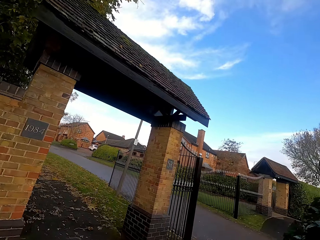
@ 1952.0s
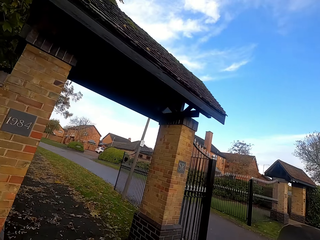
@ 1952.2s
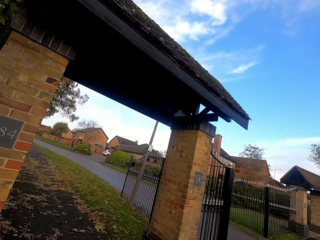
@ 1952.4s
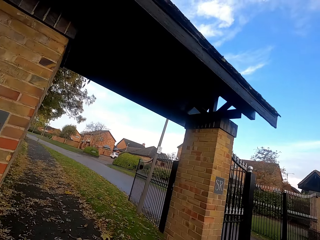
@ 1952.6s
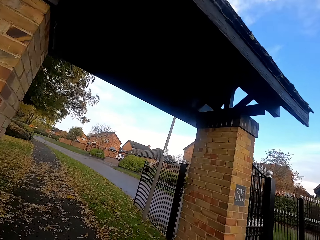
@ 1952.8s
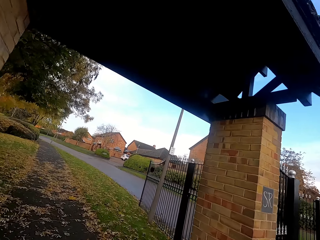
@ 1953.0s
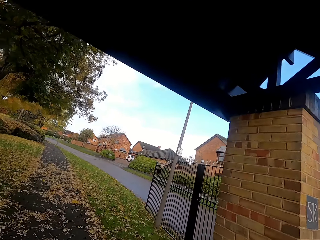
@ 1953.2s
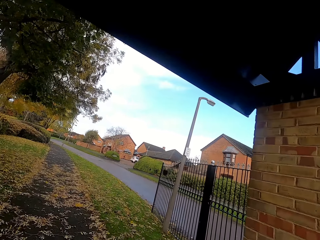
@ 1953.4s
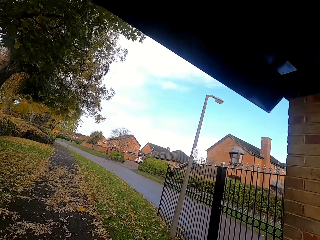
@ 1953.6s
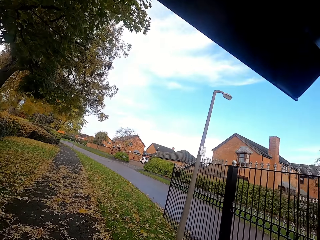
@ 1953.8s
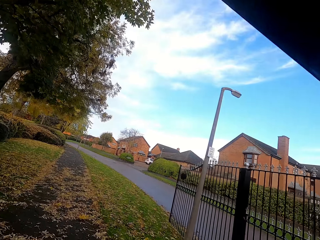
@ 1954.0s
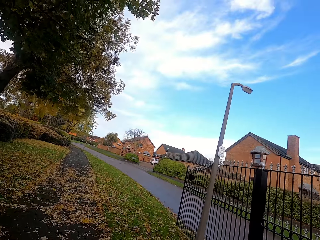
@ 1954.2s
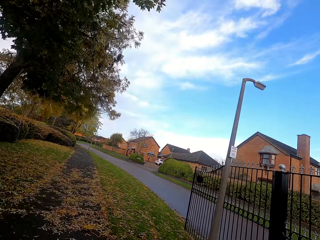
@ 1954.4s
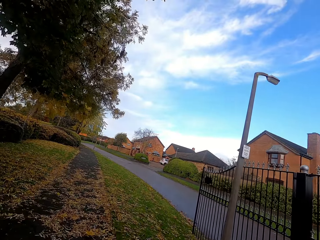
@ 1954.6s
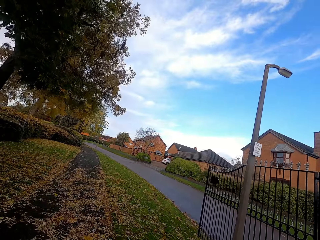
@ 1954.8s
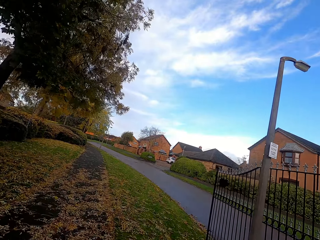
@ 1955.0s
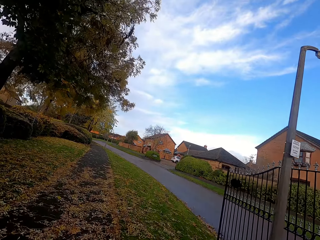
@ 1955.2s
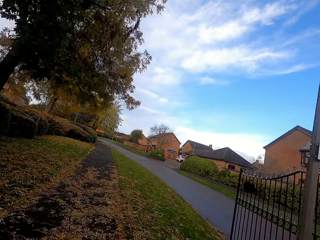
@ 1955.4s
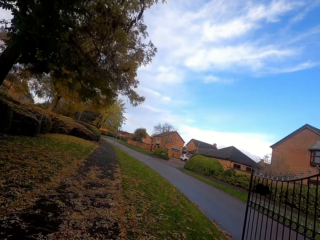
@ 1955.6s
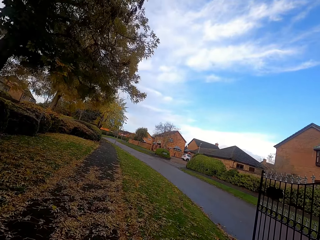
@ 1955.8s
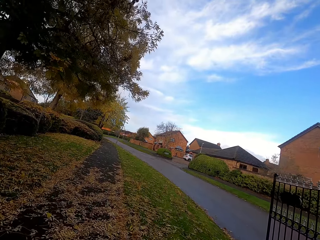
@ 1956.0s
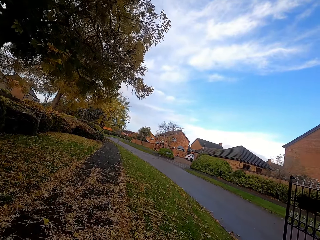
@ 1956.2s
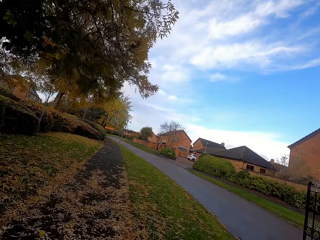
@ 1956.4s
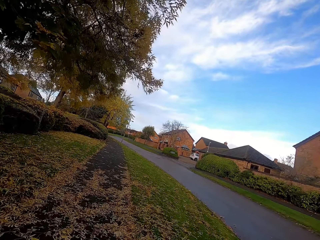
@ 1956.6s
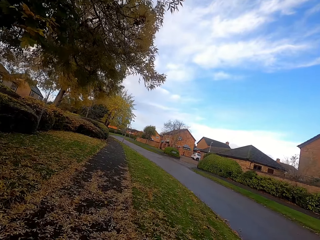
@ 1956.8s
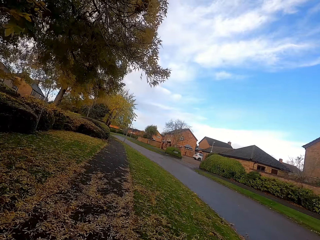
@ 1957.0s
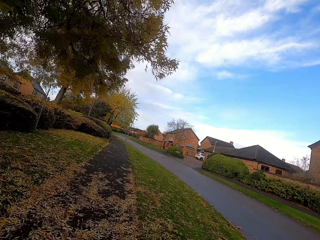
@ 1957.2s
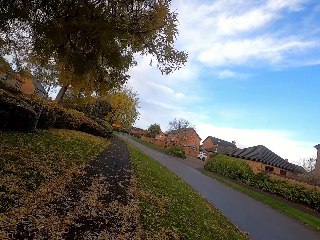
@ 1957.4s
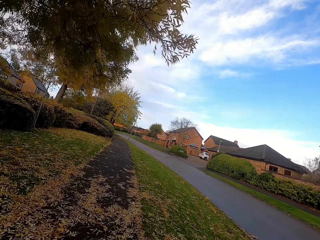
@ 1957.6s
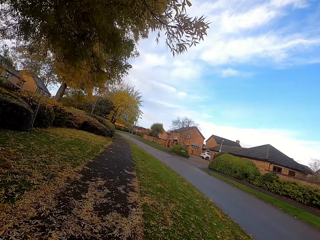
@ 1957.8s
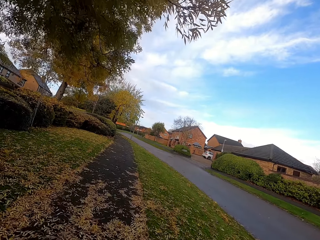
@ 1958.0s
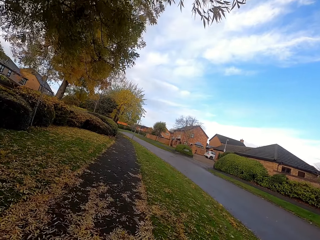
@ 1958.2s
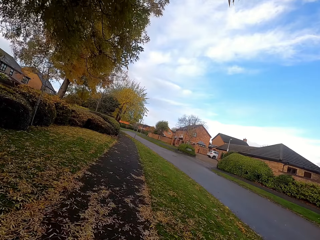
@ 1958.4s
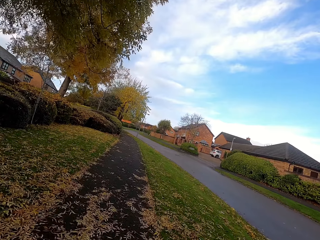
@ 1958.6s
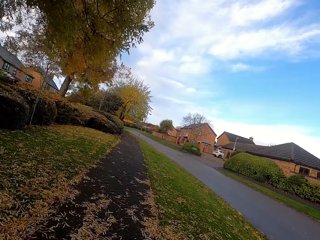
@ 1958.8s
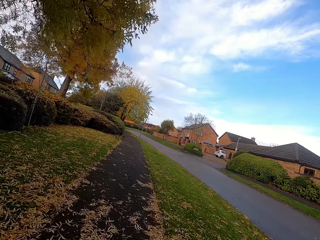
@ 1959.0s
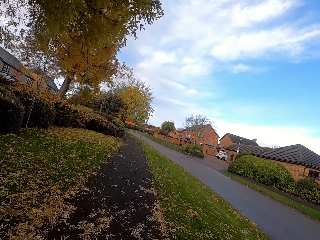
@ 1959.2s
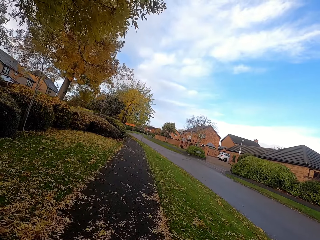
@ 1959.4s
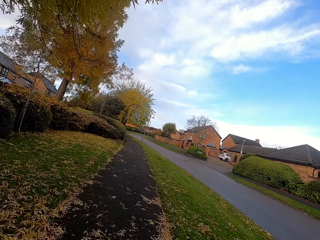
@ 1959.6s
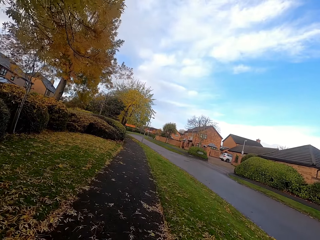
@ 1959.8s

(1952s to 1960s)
The camera wearer walks on the road.

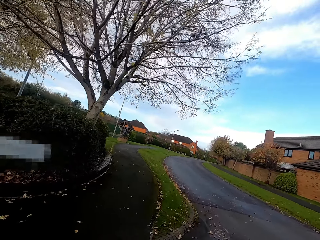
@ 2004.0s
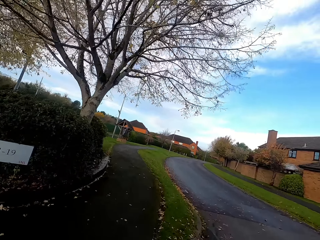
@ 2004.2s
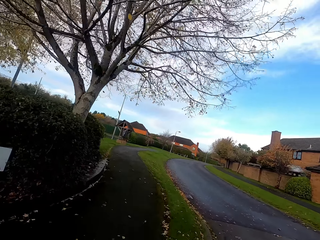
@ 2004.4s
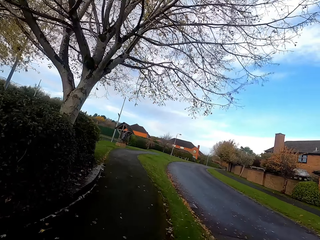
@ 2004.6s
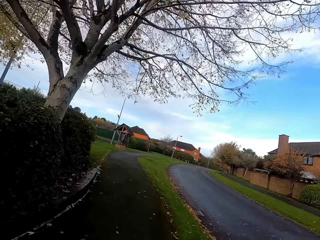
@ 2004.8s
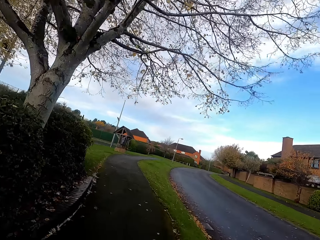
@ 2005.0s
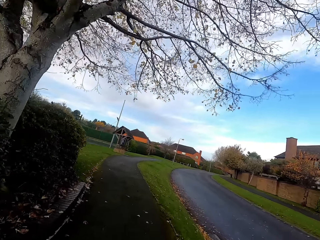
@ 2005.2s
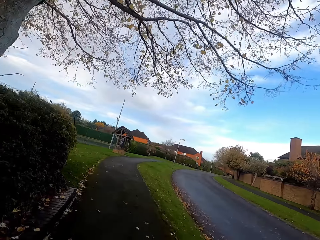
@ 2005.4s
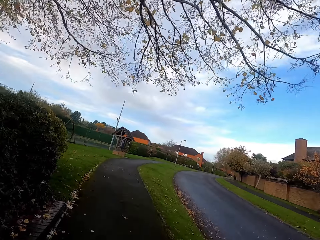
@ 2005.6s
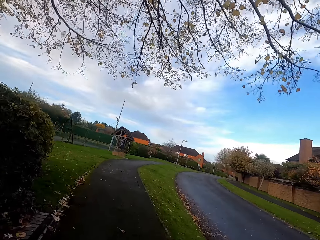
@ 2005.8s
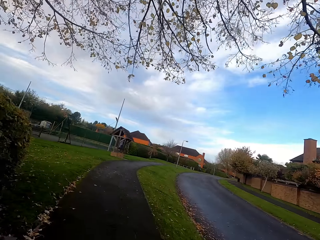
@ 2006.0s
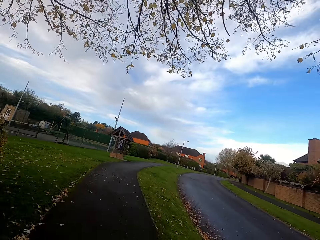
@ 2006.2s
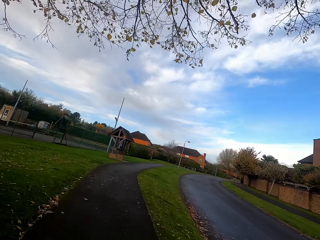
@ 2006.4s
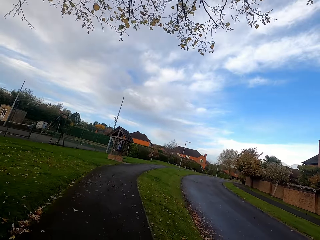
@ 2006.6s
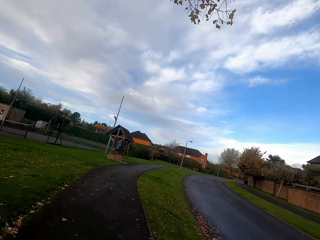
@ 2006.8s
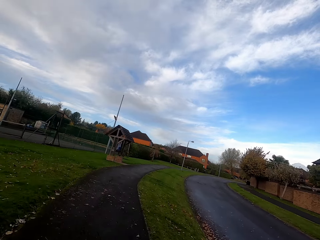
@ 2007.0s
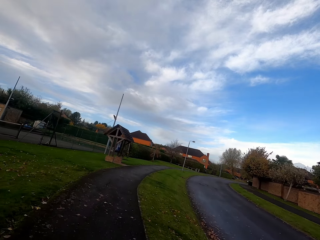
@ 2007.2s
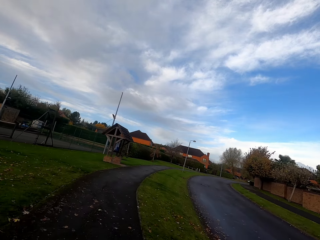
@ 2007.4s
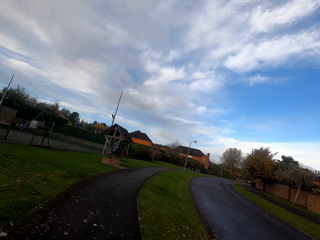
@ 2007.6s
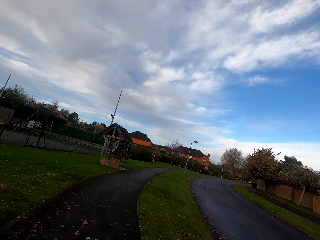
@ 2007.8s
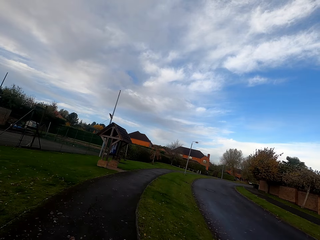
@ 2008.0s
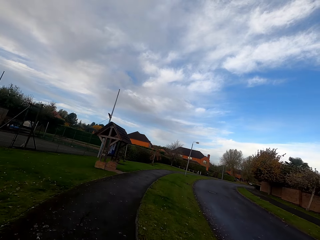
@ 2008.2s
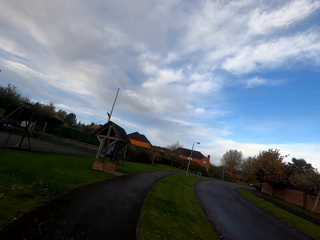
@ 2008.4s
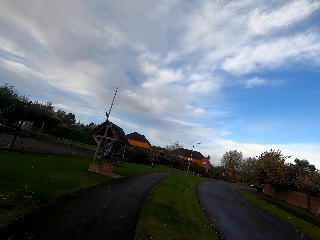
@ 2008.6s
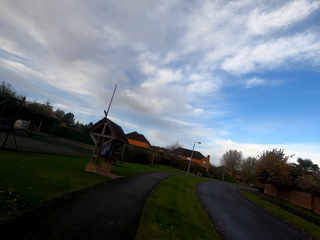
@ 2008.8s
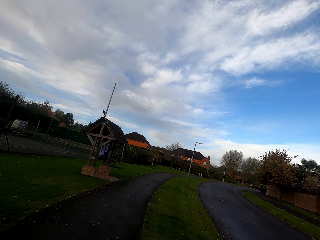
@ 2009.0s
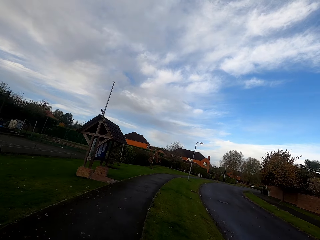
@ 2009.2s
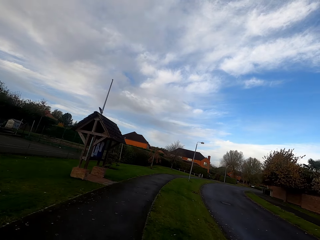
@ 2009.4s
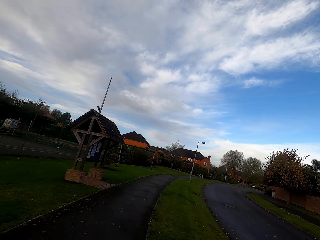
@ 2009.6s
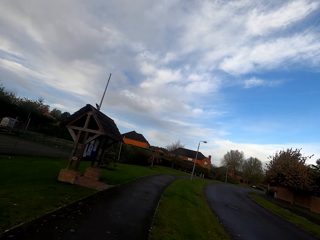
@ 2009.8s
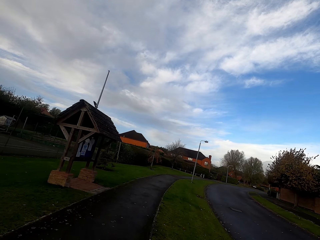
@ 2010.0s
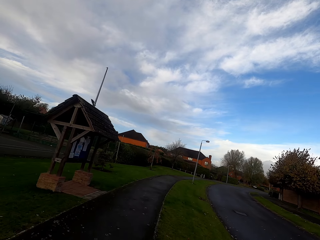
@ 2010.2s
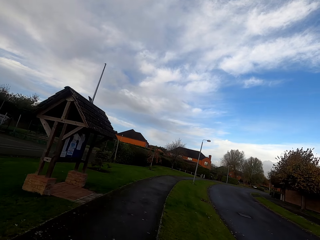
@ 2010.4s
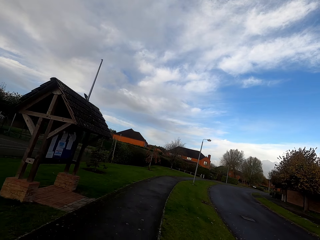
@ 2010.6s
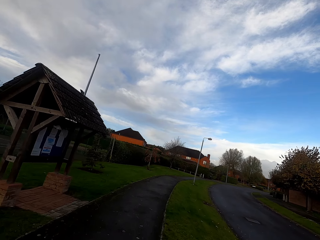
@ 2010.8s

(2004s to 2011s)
The camera wearer runs on the road.

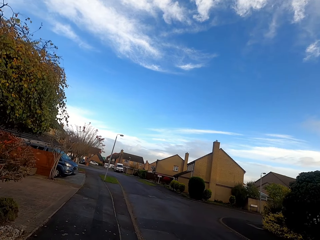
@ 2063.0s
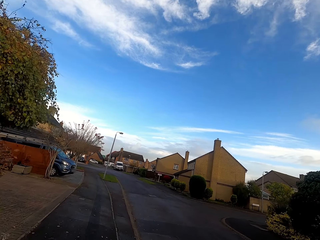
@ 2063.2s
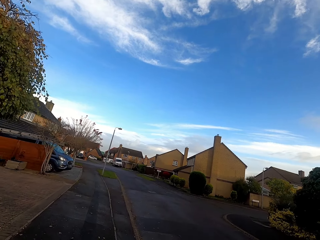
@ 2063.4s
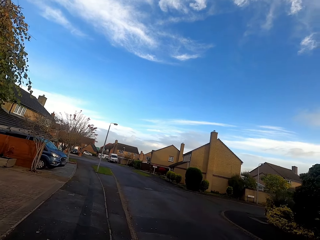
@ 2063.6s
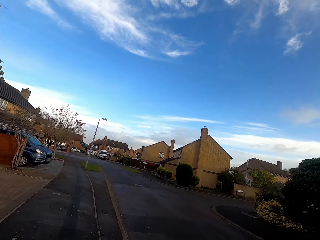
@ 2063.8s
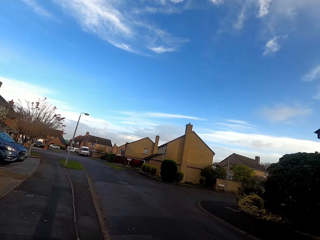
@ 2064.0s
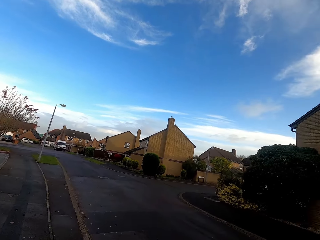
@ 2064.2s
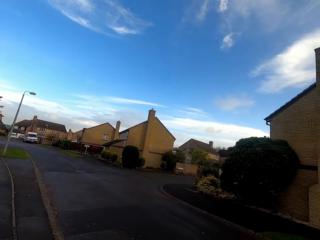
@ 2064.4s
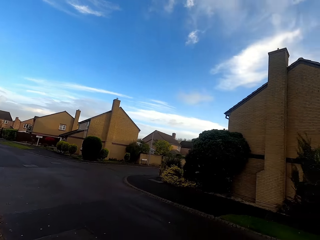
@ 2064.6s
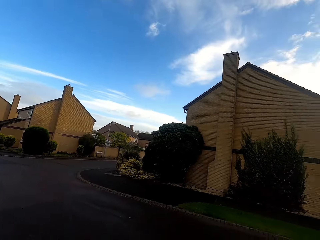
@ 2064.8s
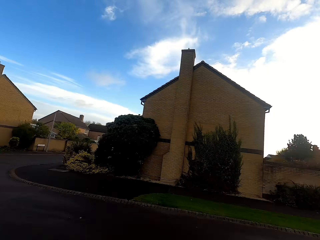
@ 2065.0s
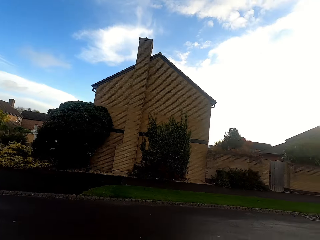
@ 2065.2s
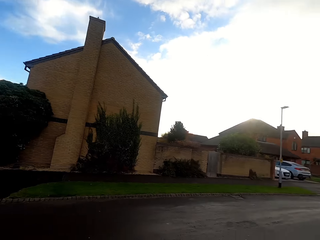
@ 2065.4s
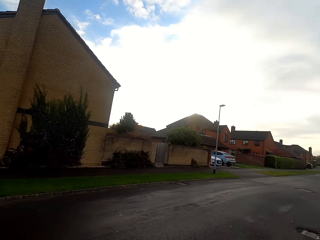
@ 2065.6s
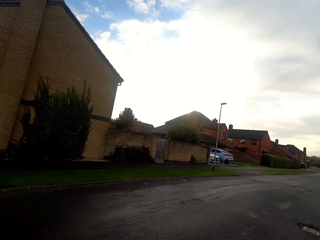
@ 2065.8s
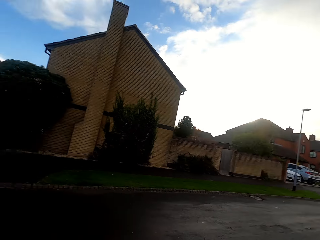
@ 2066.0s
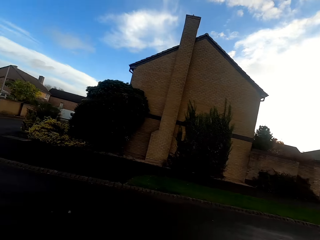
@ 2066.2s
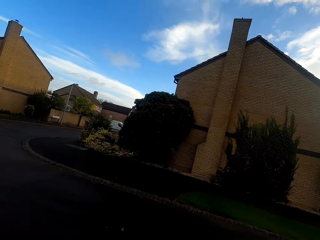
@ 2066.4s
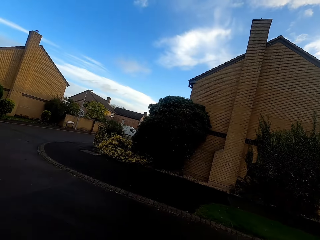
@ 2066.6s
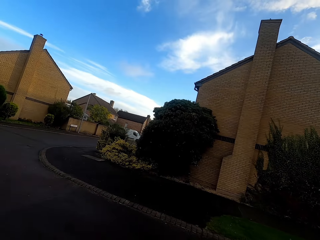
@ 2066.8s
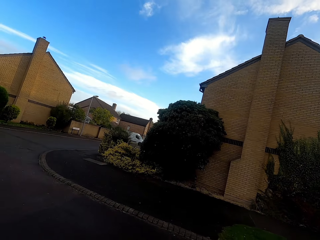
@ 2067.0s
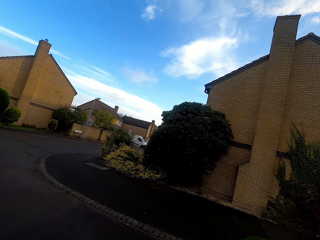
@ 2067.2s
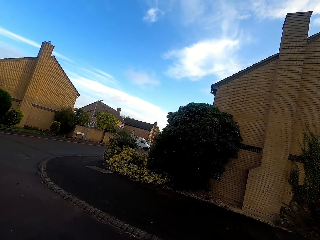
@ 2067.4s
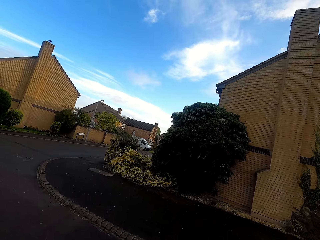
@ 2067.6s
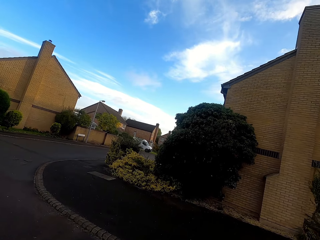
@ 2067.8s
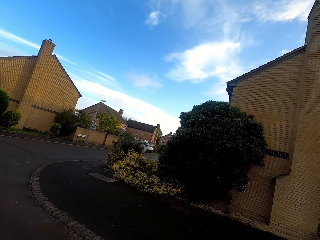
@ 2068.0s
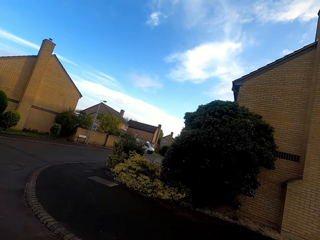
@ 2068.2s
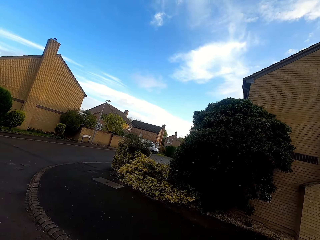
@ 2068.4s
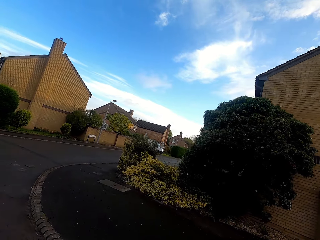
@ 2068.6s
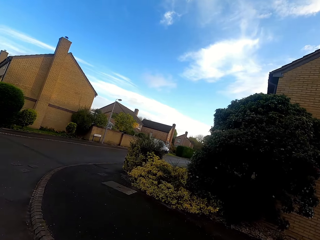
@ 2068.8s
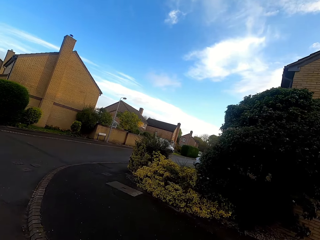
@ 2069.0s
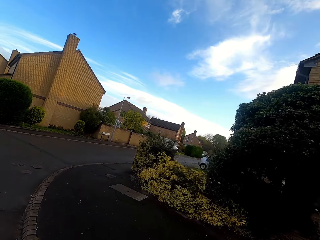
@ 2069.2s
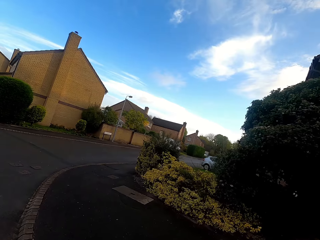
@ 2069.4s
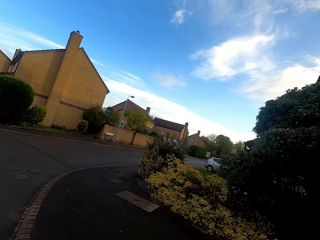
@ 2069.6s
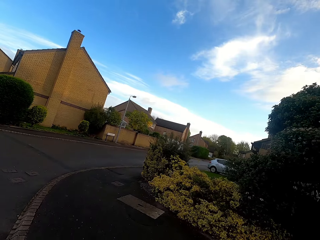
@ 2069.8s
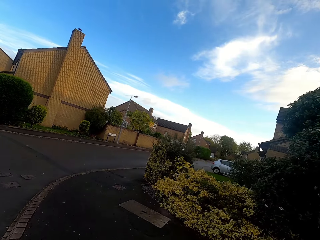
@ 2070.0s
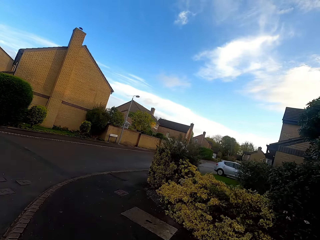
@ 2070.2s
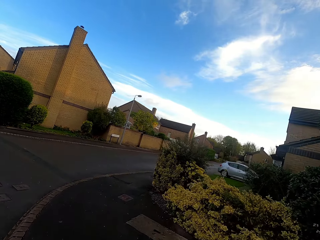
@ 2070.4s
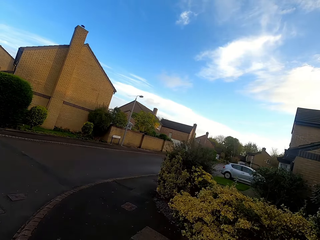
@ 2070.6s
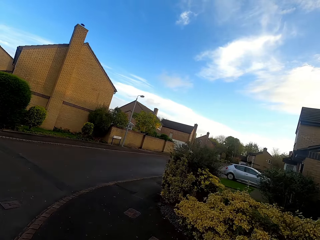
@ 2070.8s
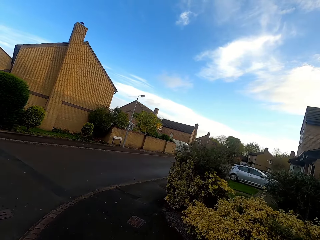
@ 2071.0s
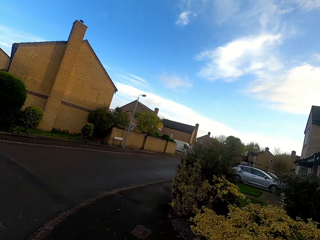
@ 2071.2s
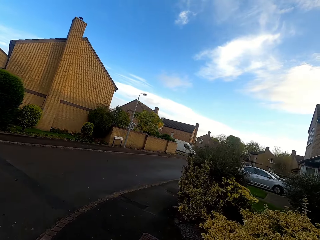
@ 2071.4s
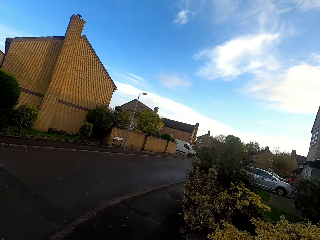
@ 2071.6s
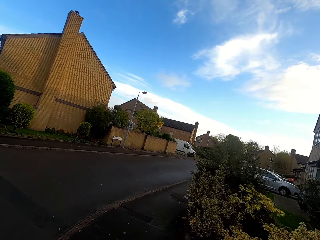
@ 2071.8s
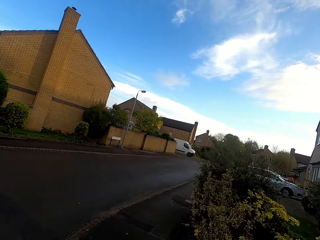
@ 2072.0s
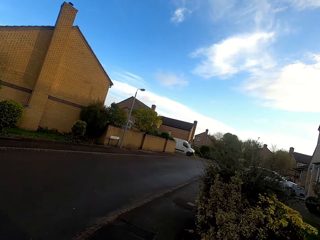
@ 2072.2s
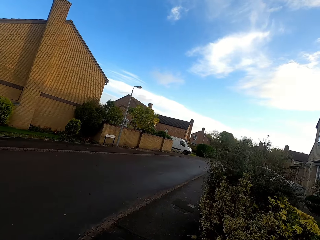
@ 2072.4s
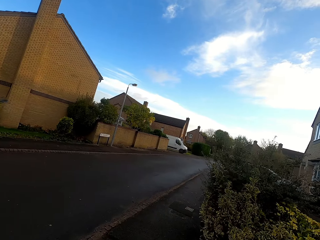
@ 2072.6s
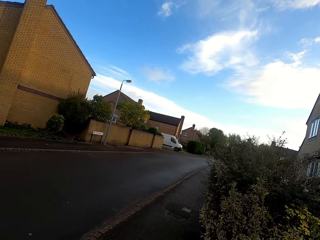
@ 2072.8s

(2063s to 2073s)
The camera wearer looks around. They turn around. They walk on the road.
